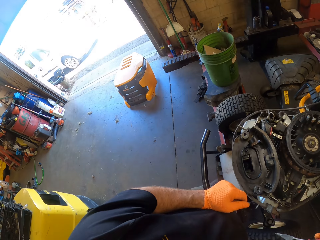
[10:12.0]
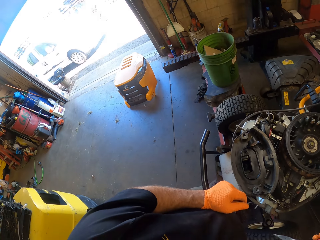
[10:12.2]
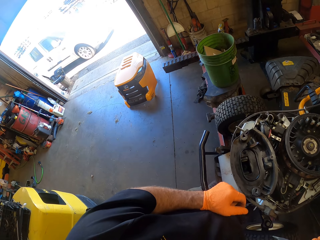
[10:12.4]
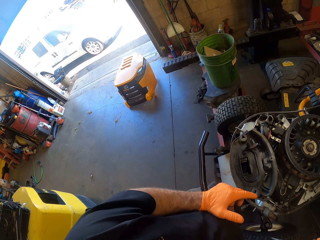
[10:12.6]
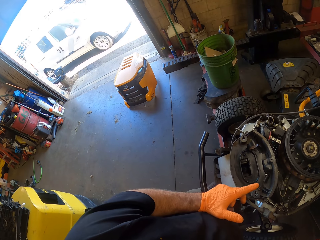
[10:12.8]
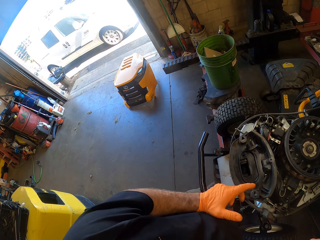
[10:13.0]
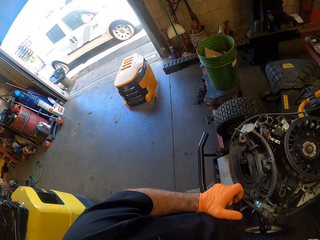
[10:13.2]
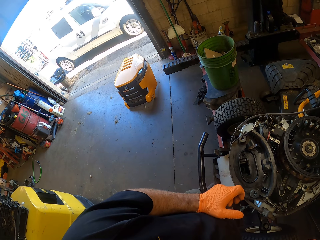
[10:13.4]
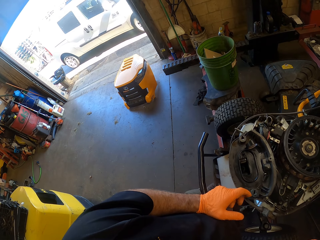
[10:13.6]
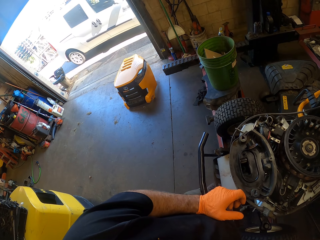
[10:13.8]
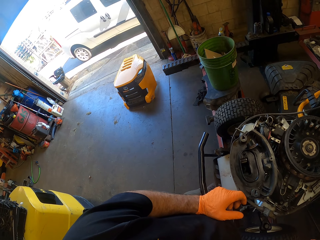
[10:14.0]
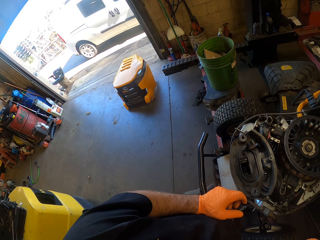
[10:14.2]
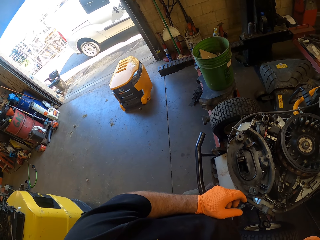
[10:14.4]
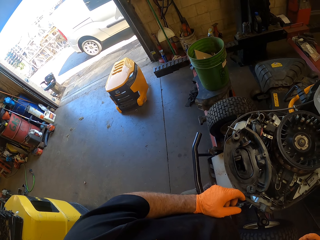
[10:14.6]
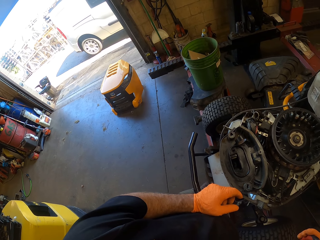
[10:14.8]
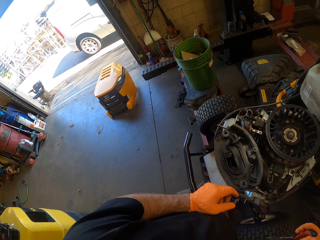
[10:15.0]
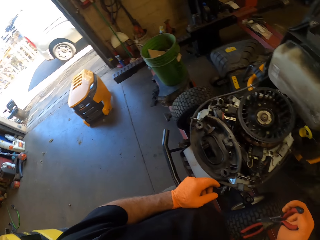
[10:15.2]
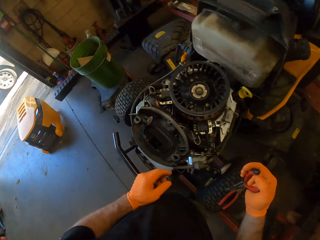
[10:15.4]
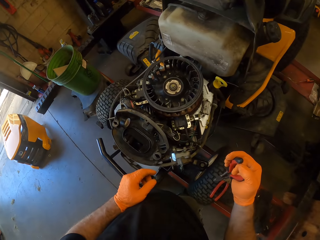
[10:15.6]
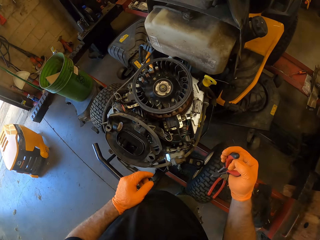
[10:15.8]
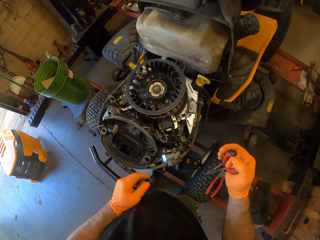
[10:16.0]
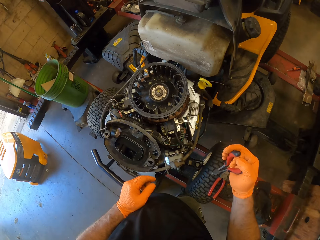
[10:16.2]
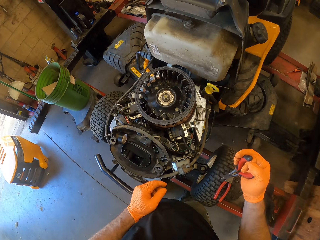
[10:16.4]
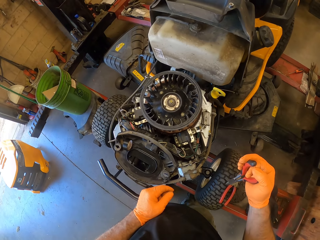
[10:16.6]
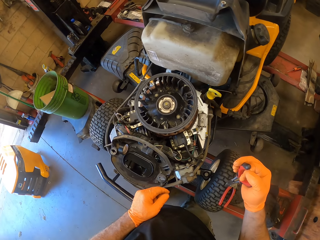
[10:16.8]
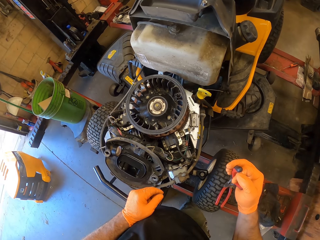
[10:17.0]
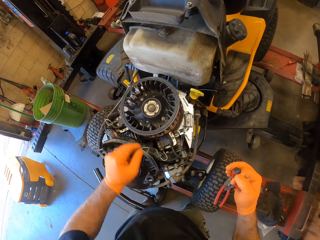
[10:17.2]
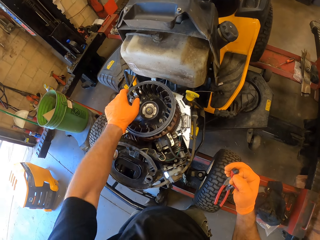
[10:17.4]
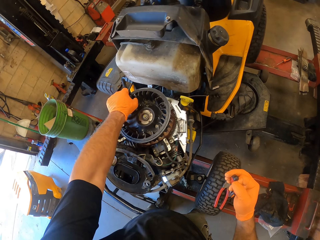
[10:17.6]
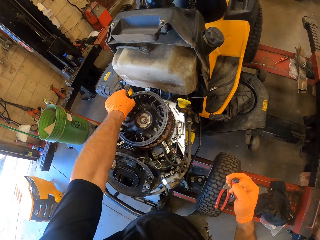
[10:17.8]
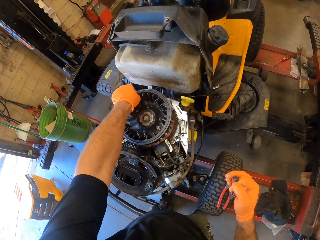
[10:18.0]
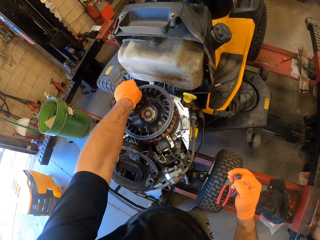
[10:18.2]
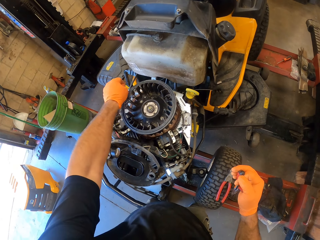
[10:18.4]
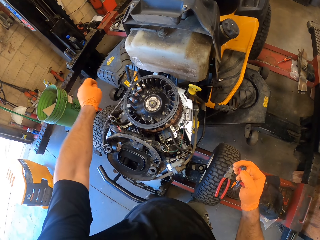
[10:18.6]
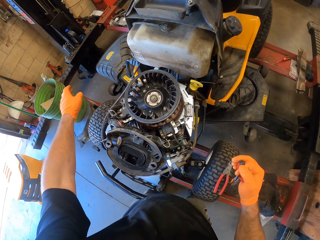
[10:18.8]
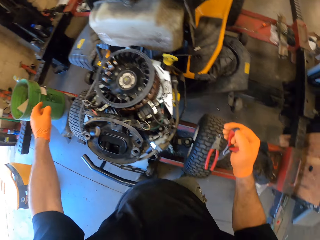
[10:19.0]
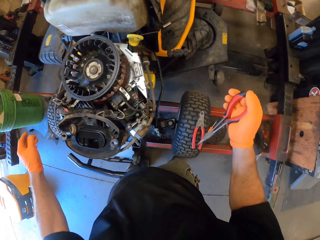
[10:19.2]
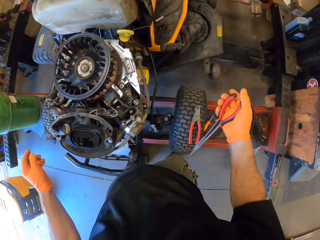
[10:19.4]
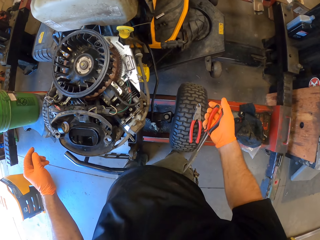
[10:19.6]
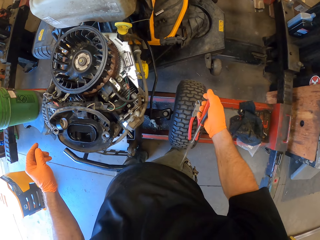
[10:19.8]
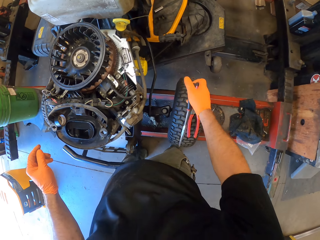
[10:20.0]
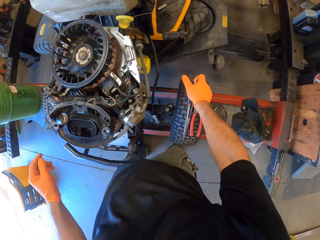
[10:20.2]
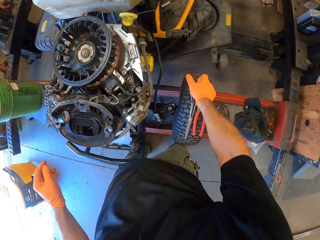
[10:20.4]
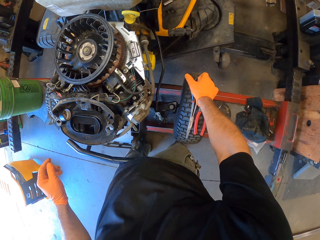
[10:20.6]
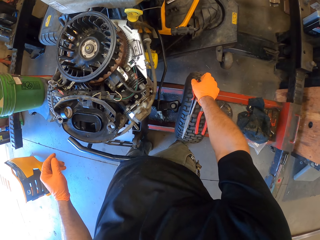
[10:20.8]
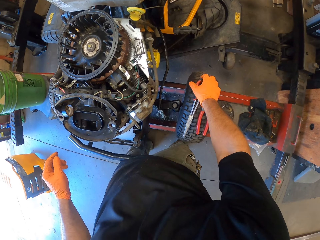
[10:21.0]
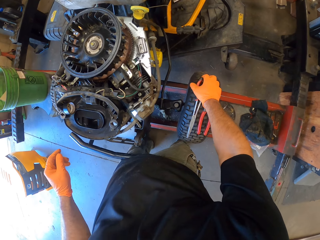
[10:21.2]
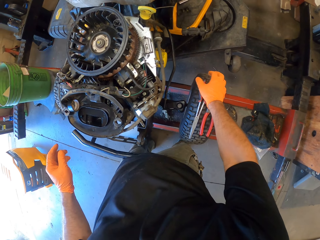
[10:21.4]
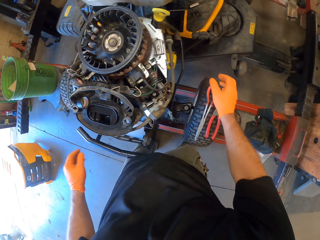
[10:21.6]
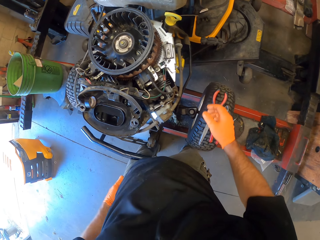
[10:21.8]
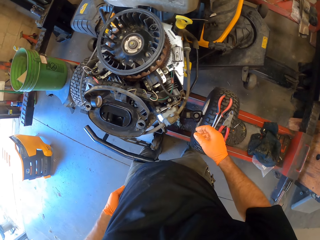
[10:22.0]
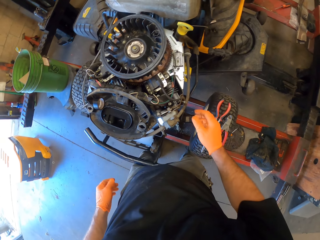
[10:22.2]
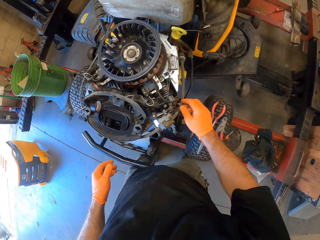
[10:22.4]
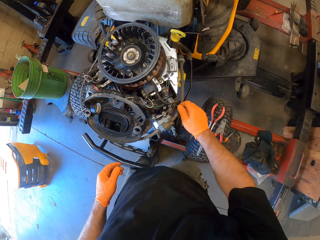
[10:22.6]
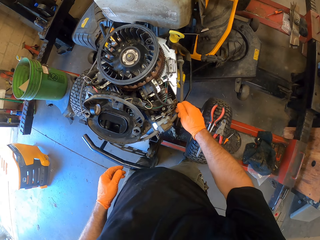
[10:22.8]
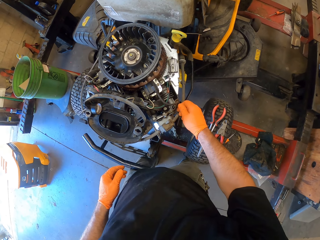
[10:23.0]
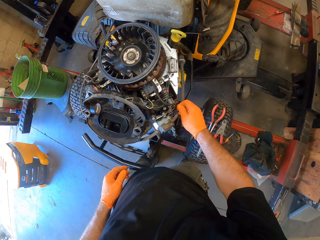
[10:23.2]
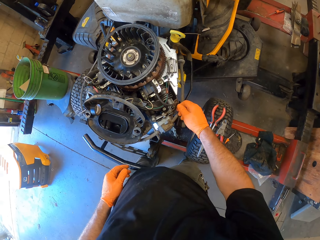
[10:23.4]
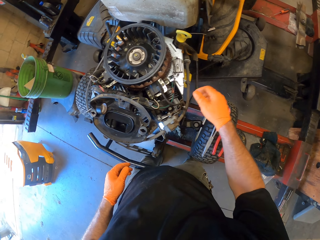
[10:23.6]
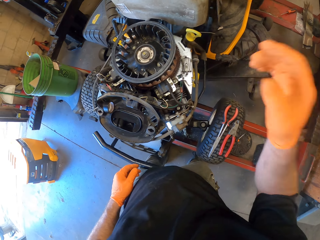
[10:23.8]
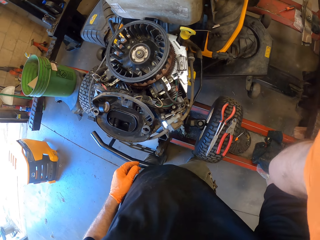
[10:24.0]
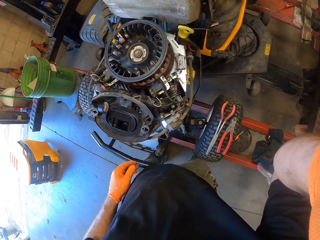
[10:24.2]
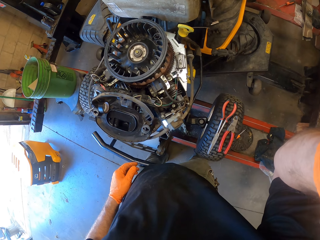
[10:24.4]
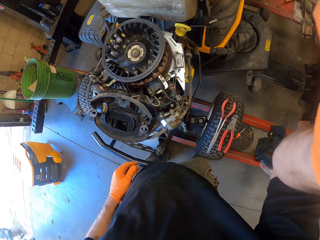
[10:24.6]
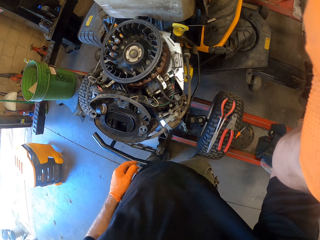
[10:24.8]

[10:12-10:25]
The camera wearer moves his fingers. He picks grass. He removes dirt from the lawn mower with his left hand. He drops the grass. He rubs the nose pliers on his trouser. He puts the nose pliers on the pliers. He drops the screw driver on the wheel of the lawn mower with his right hand. He rubs his hand. He adjusts an oil gauge stick with his right hand. He lifts the right hand.
